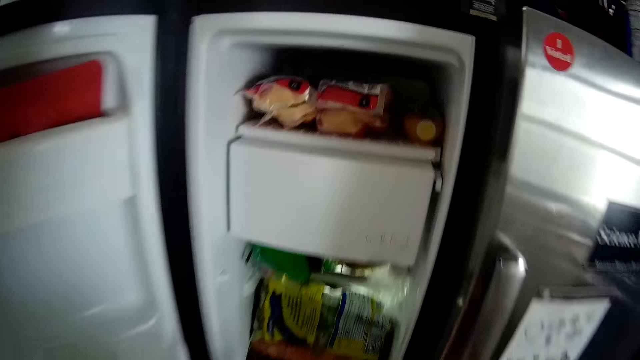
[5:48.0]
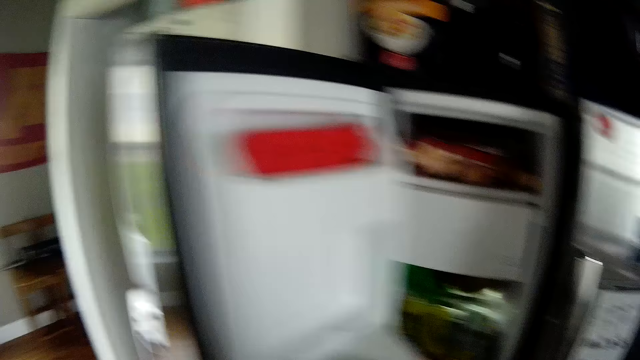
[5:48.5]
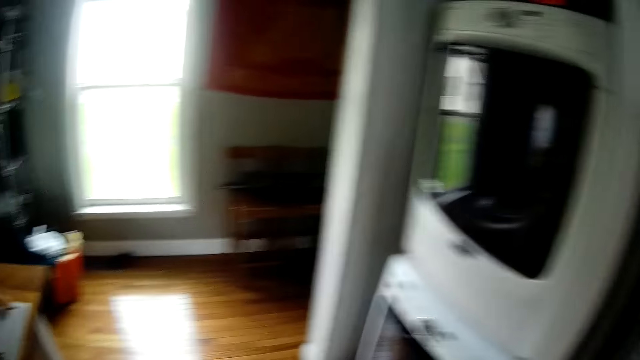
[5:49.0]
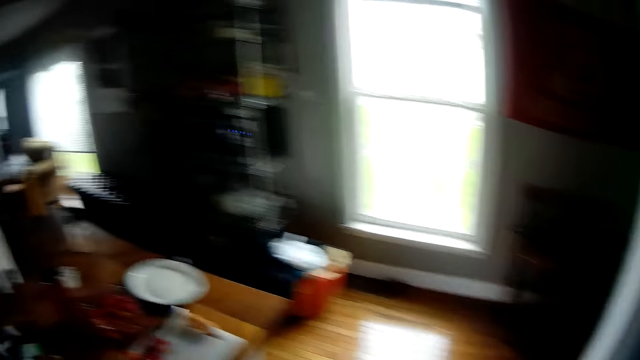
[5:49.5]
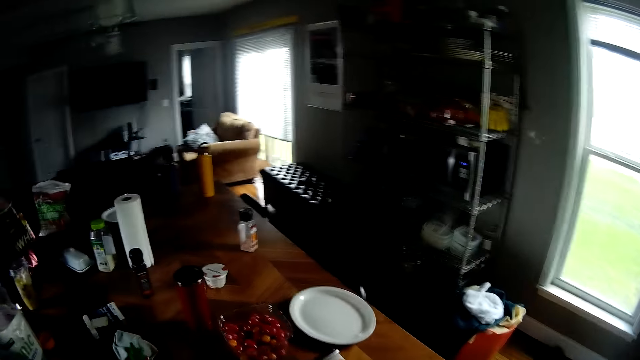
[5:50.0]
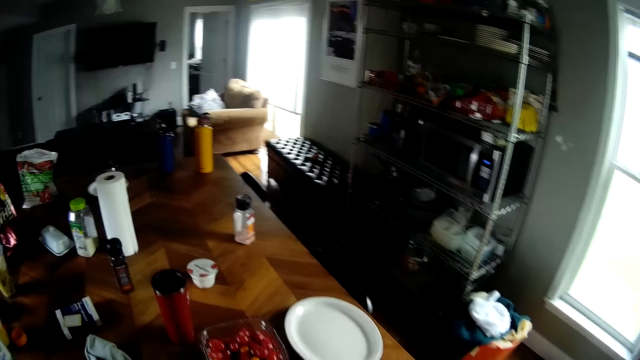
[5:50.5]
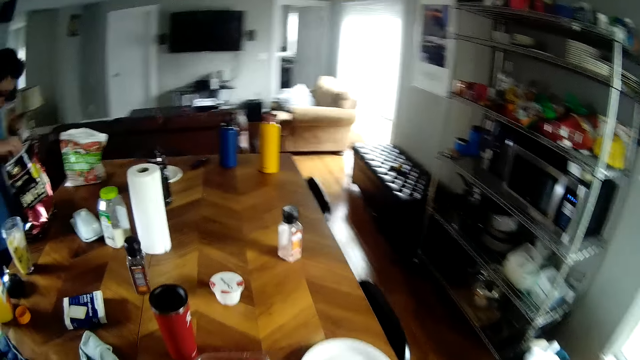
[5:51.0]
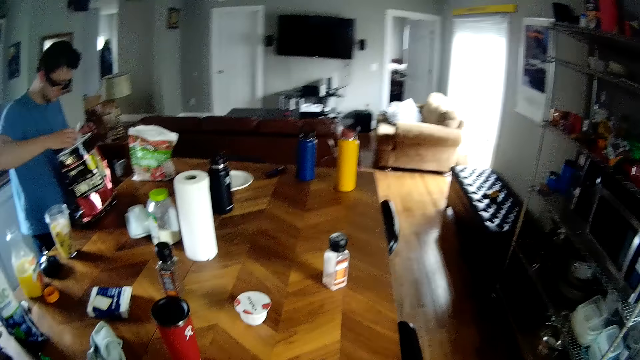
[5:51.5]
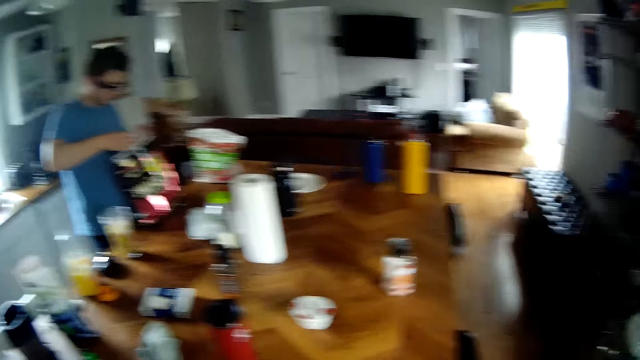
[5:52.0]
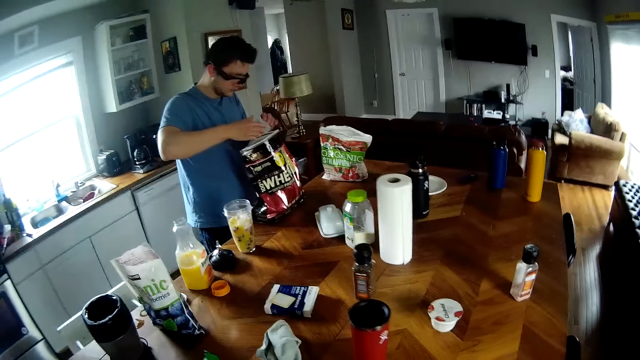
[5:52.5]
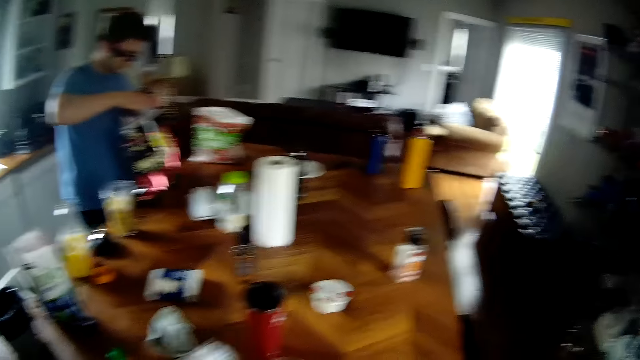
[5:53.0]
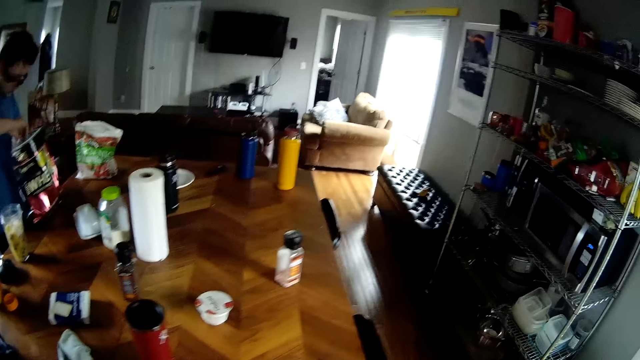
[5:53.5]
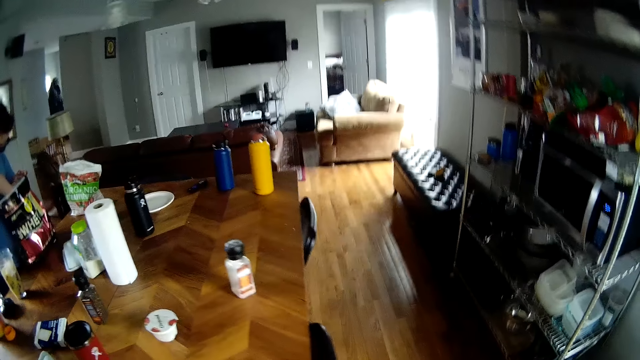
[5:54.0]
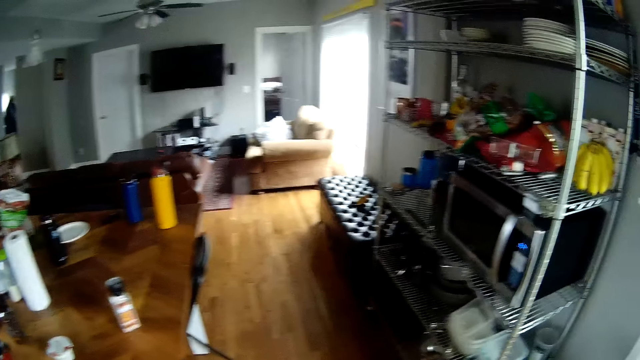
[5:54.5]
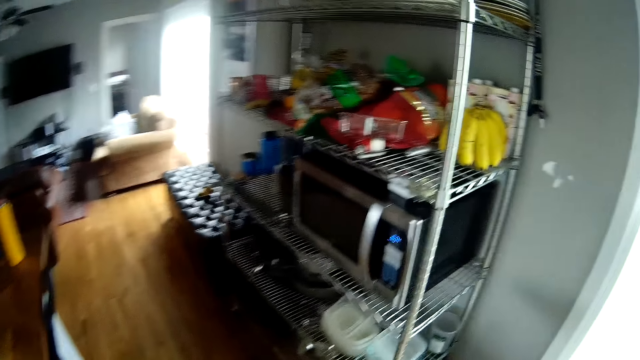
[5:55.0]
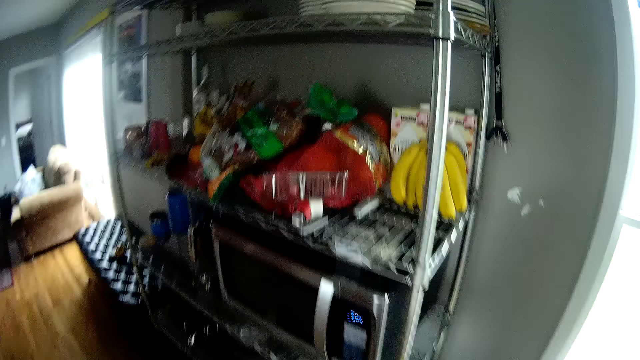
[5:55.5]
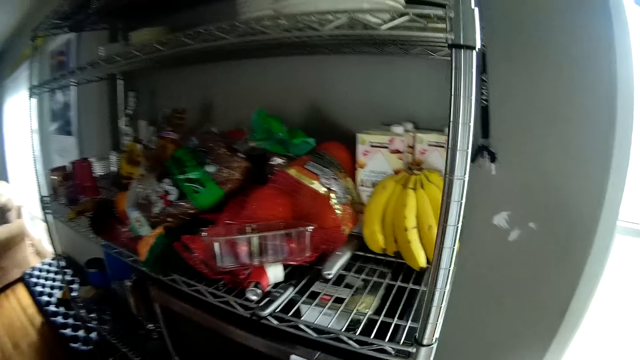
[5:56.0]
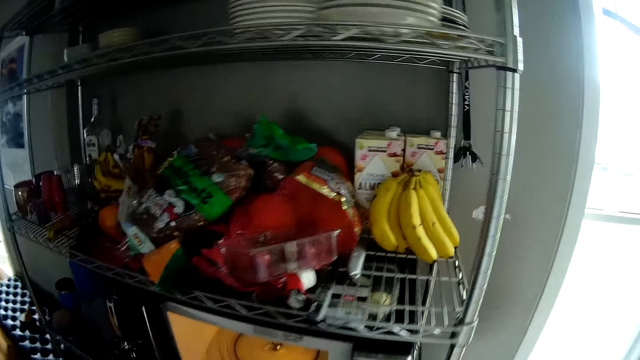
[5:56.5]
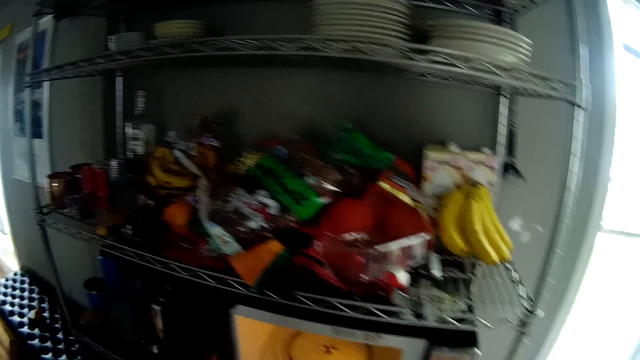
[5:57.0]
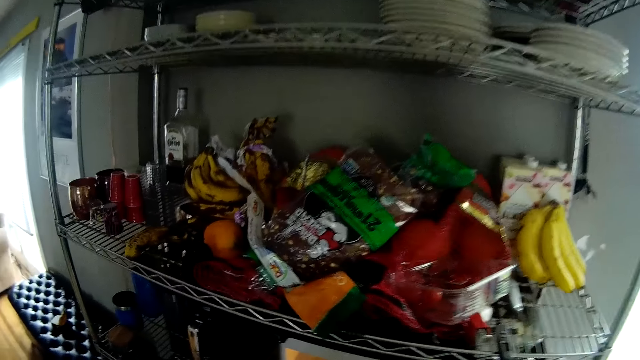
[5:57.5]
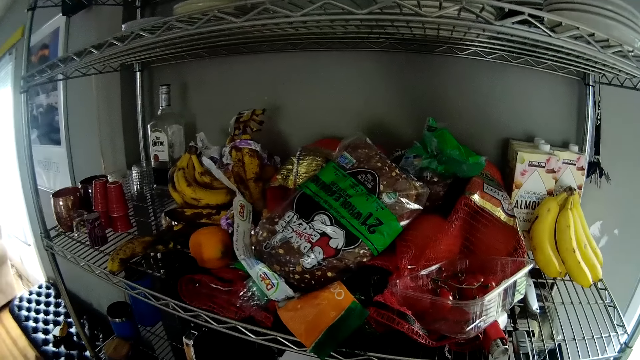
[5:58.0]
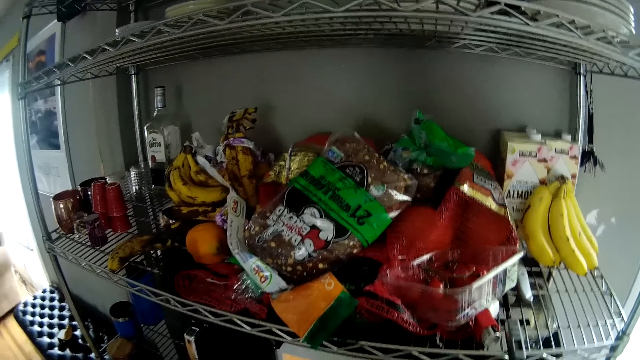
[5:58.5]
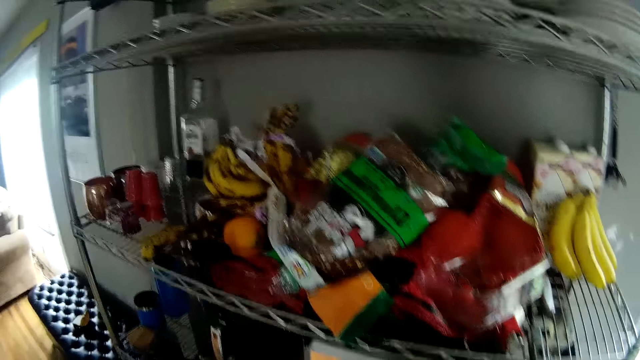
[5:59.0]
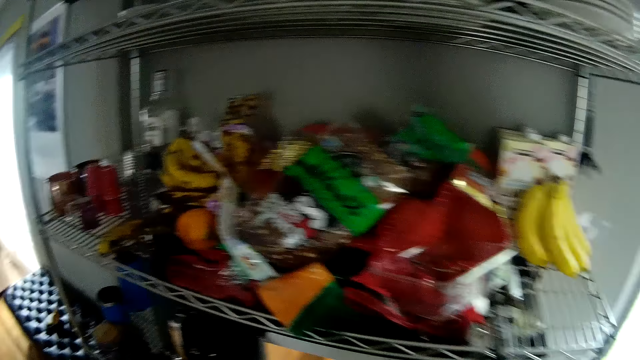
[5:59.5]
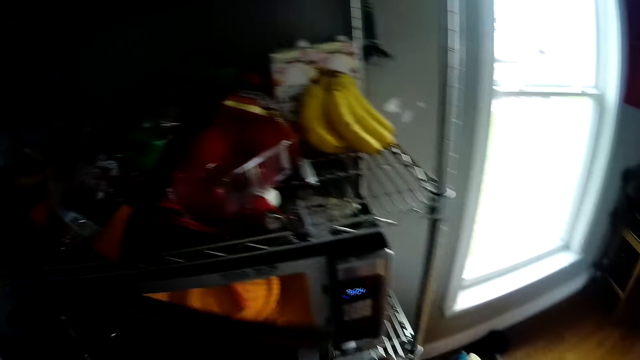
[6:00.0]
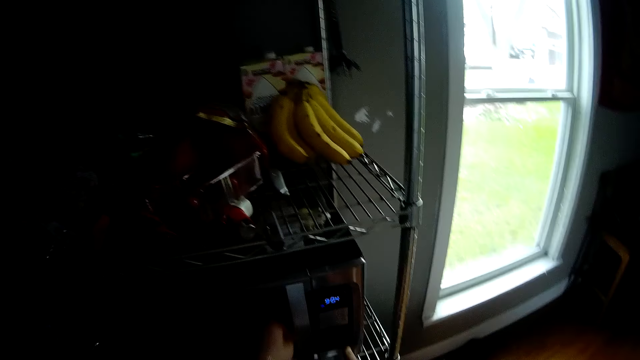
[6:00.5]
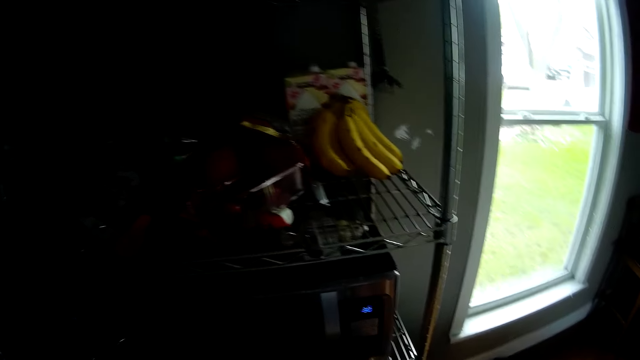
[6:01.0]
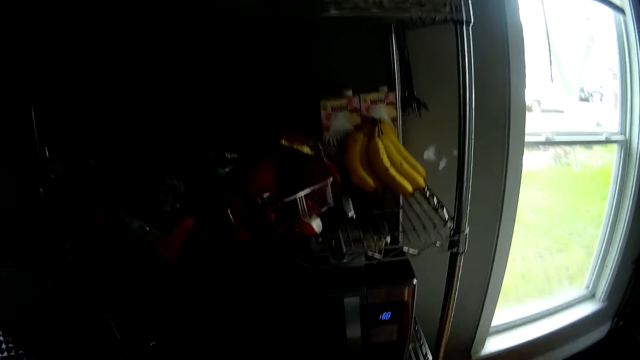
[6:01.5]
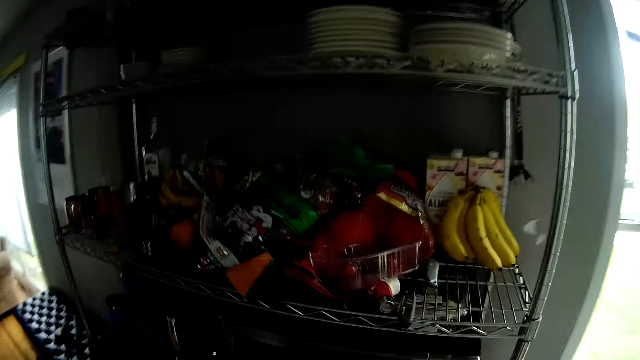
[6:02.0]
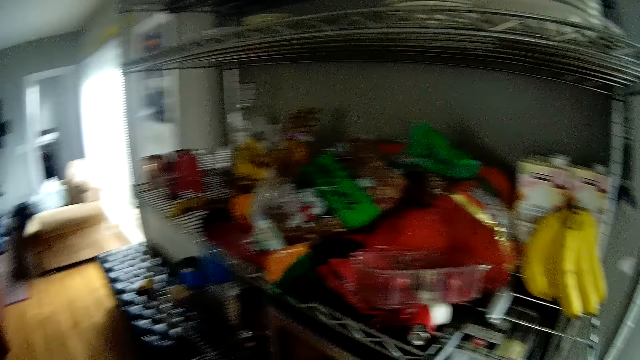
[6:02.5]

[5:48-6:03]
The camera wearer closes the fridge with his left hand. The man holds a scooper over the whey with his right hand. The man holds the pack of whey with his left hand. The man holds the scooper with both hands. The man lowers the scooper into the whey pack with his right hand. The camera wearer opens the microwave with his left hand. He puts something in the microwave. He closes the microwave with his left hand. He operates the microwave with his right hand.

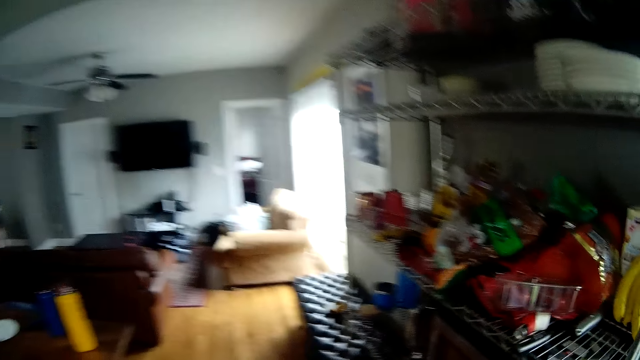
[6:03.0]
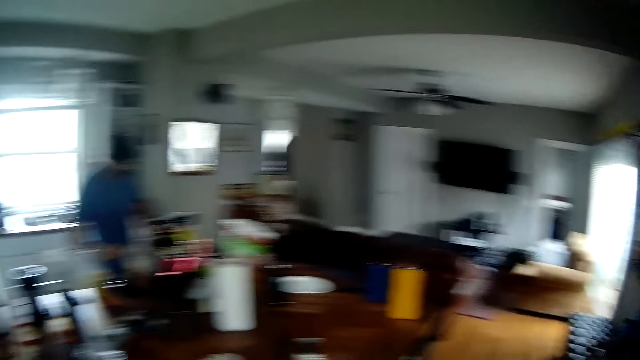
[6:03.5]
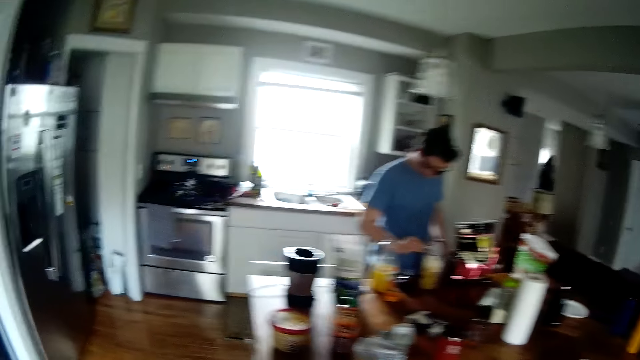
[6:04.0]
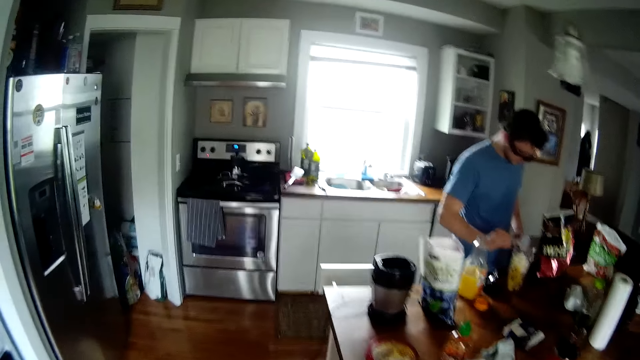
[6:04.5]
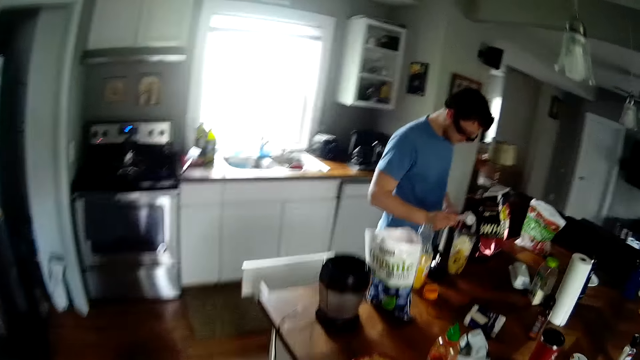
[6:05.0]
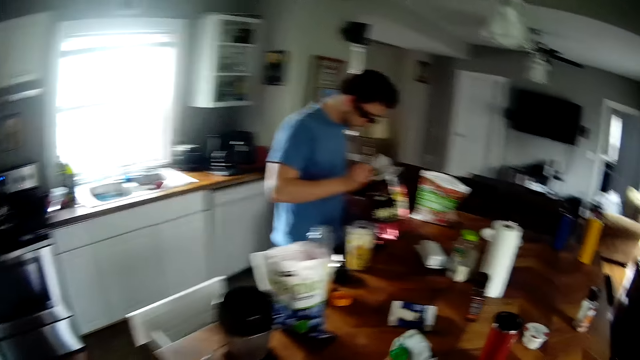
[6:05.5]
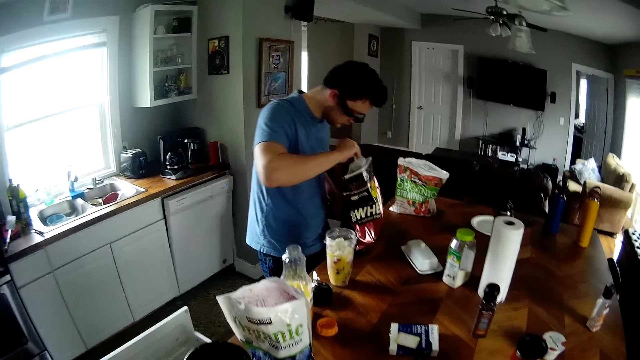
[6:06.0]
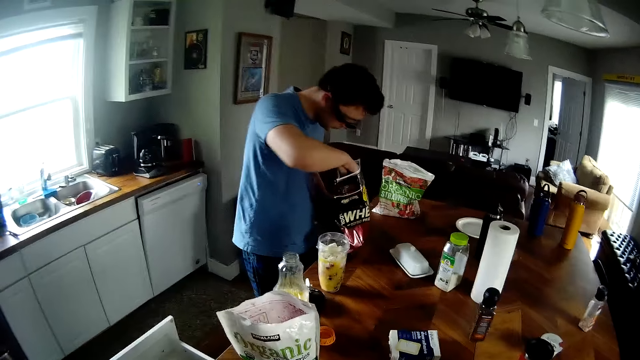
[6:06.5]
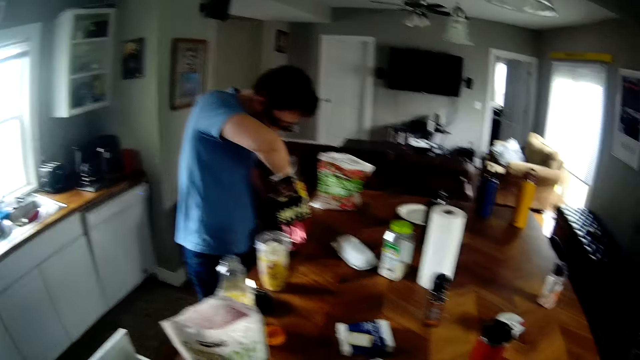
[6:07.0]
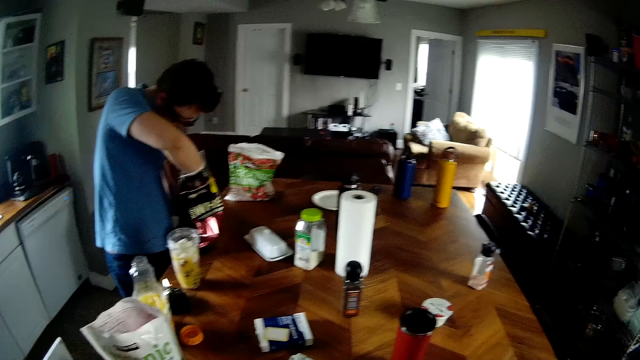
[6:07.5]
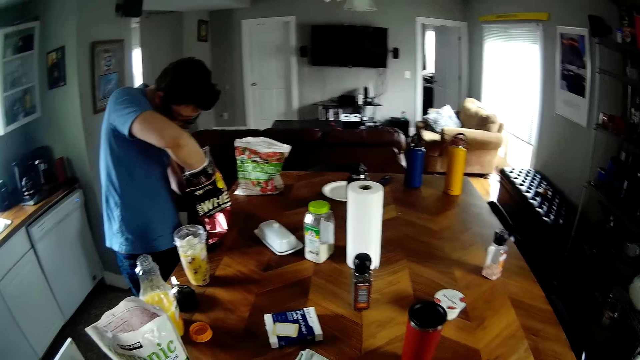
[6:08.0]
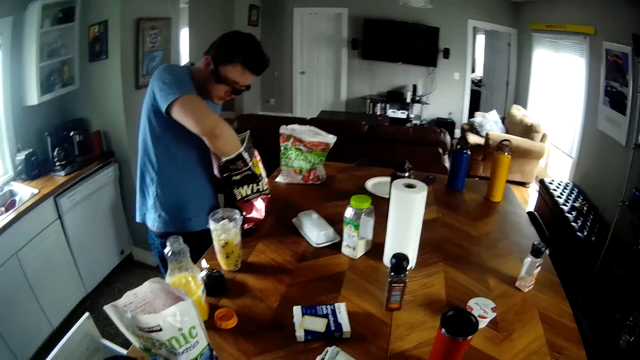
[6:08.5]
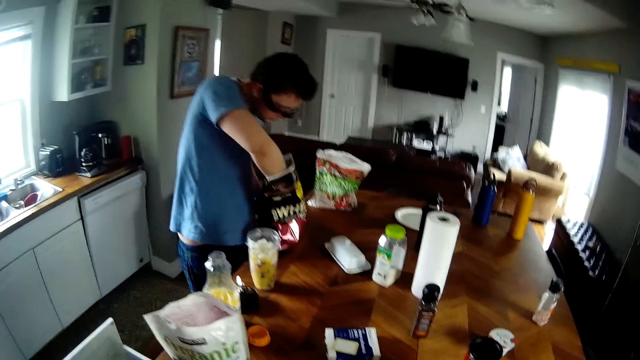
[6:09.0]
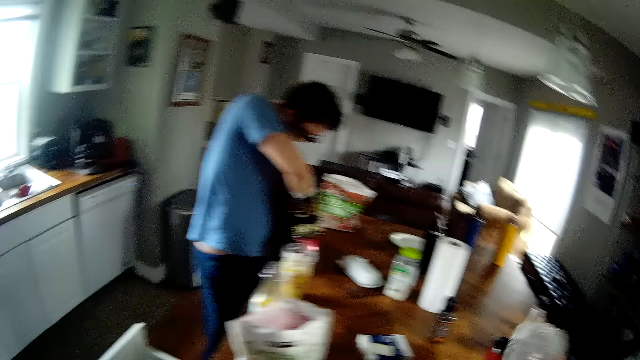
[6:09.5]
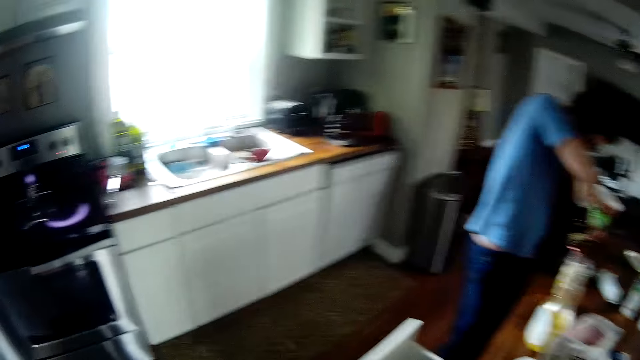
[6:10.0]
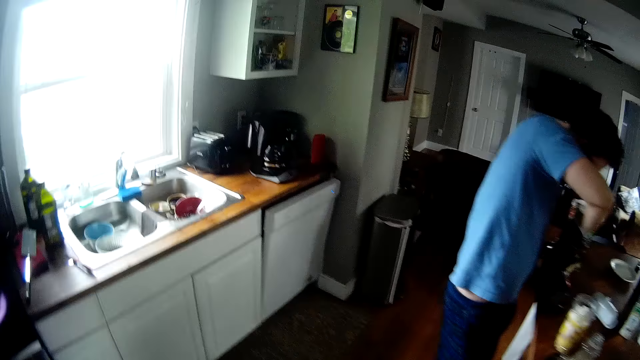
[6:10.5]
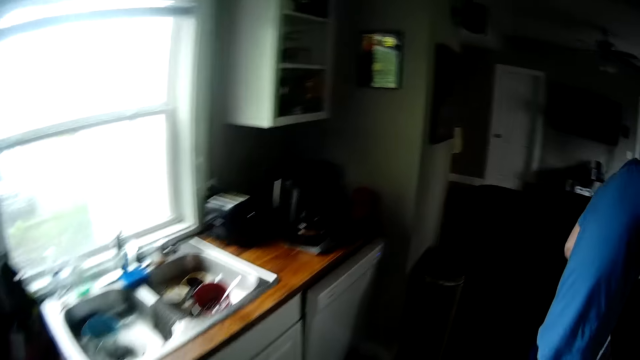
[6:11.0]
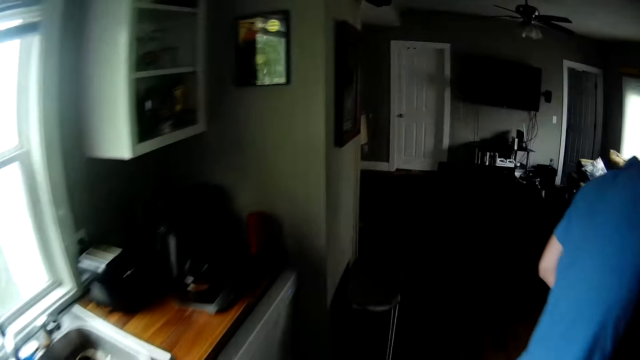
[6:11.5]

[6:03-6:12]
The man pours the whey from the scooper into the blender cup on the table with his right hand. The man dips the scooper in the whey pack with his right hand. The camera wearer walks around the room.
